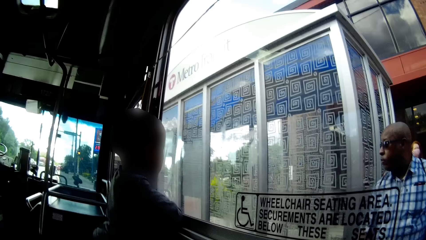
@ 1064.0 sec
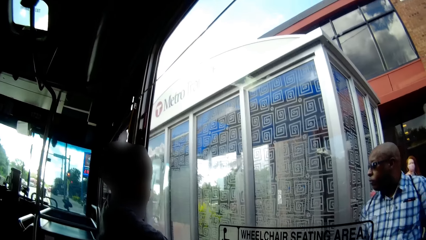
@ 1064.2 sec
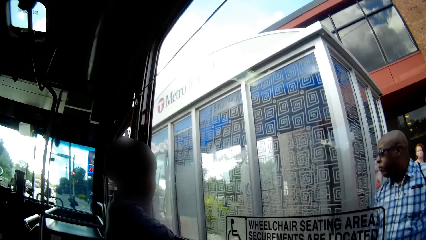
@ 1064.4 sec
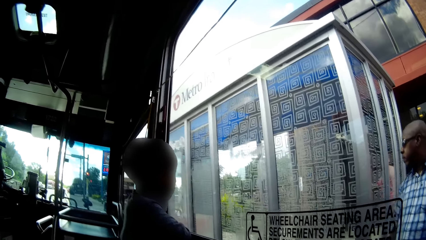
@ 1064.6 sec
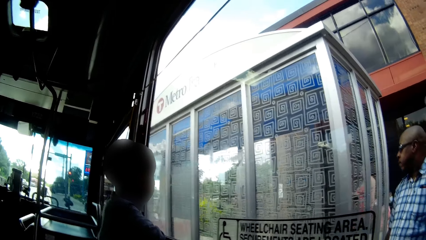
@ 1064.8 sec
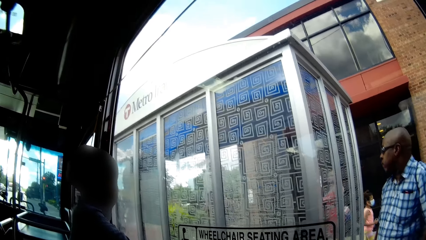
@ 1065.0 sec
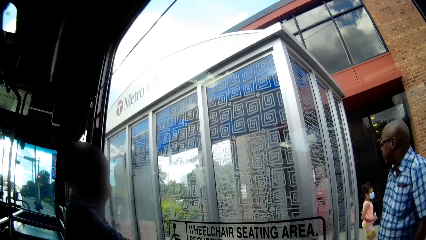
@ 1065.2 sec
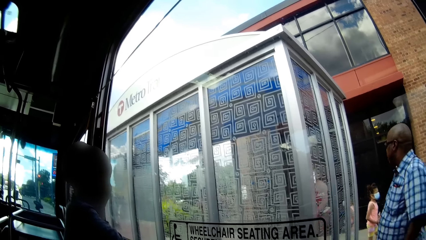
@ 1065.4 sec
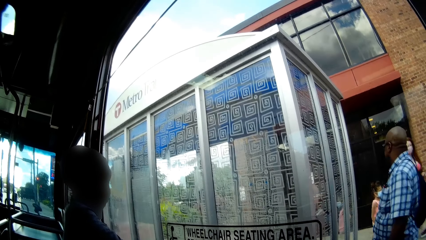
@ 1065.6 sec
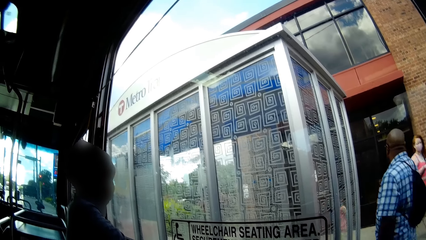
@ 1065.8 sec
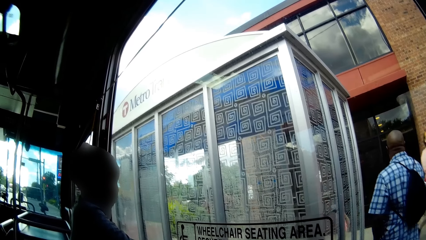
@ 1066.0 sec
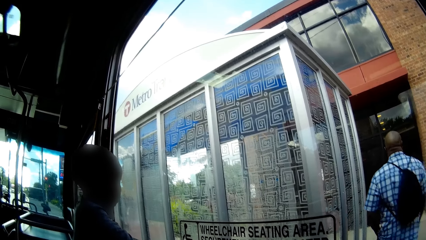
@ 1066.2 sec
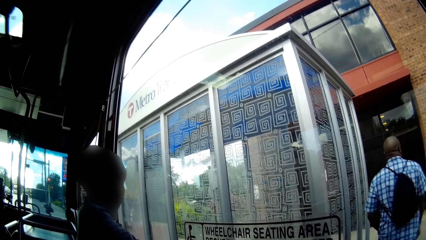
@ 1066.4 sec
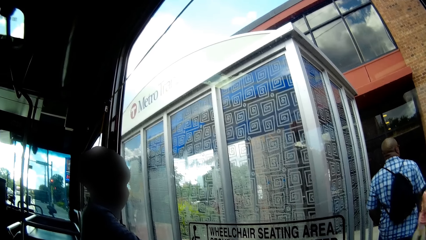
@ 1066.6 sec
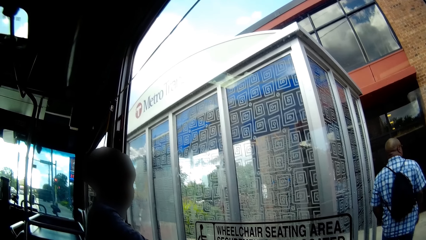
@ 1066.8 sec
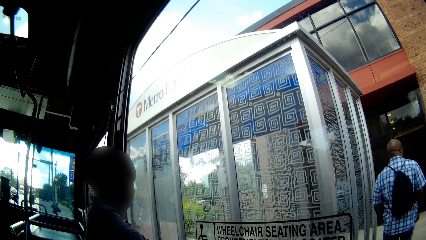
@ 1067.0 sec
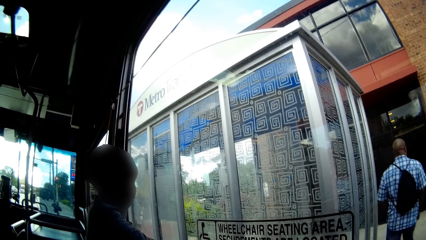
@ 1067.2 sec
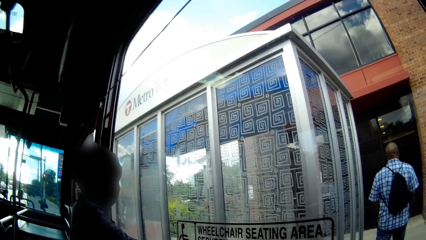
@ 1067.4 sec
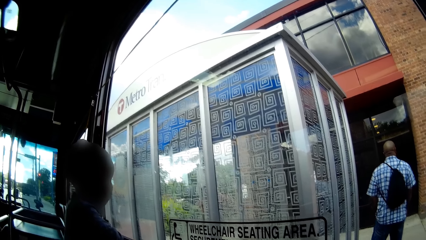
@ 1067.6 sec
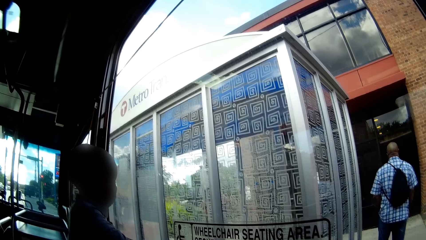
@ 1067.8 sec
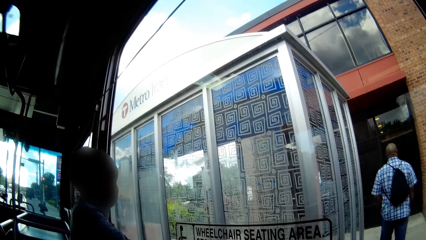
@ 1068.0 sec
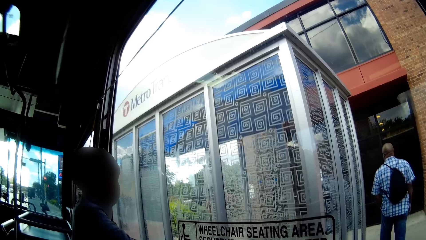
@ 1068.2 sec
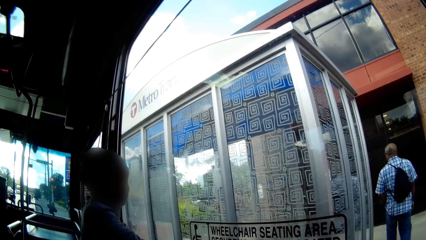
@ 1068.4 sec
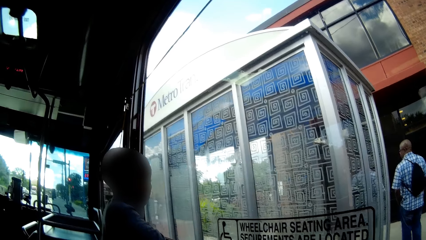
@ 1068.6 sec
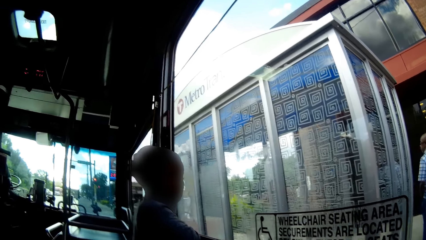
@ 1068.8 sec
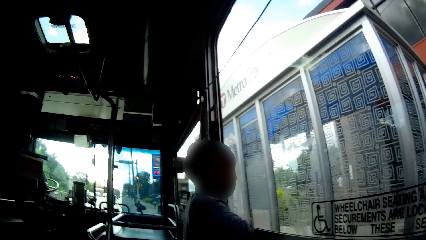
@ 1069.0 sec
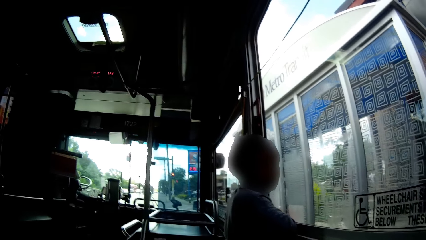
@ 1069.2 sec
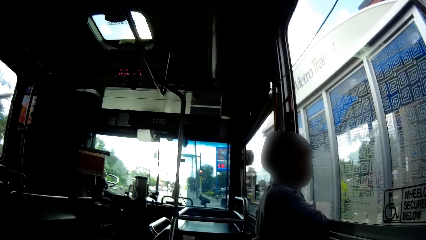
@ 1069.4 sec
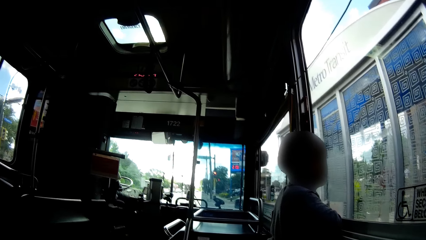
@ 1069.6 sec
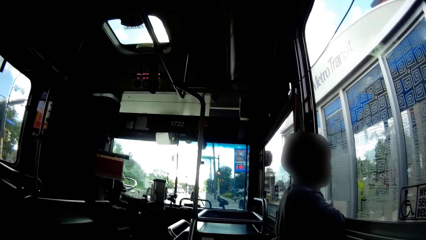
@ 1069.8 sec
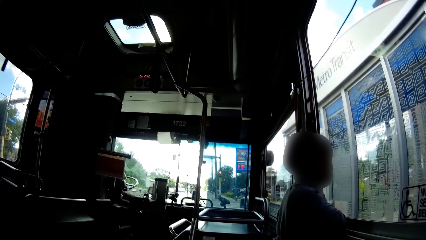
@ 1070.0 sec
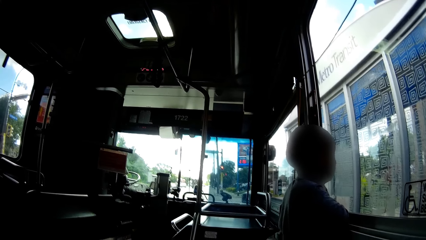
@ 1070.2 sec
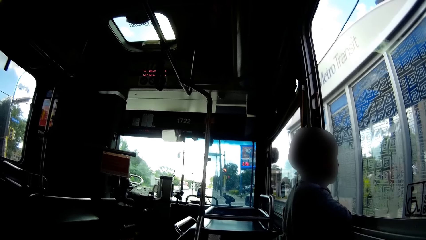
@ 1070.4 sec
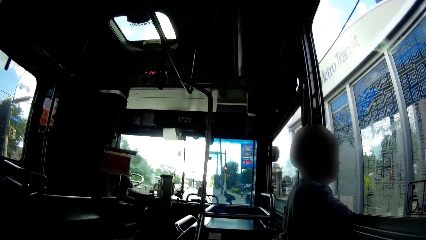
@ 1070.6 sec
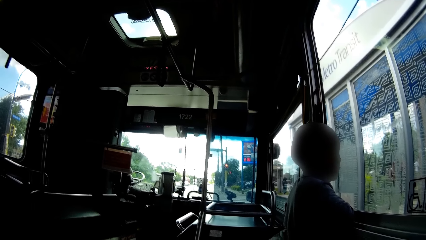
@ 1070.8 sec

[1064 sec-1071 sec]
A man walks to the back of the glass shop.

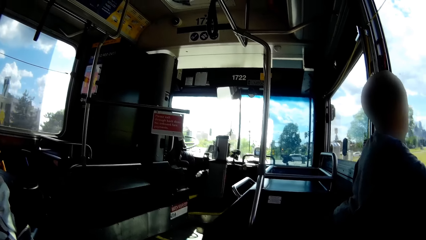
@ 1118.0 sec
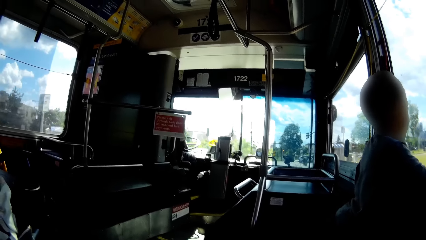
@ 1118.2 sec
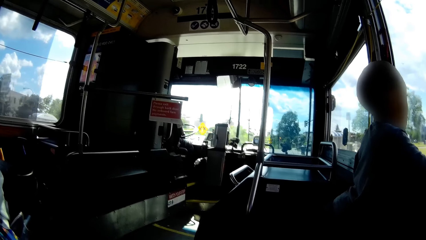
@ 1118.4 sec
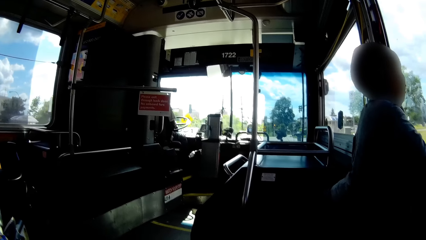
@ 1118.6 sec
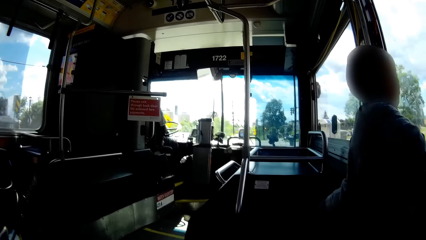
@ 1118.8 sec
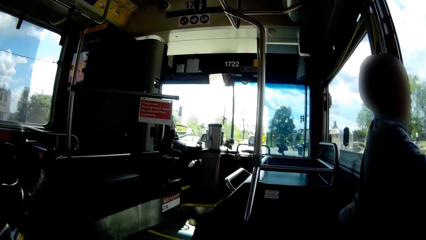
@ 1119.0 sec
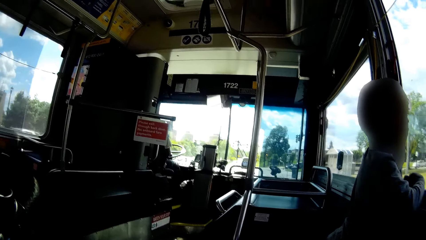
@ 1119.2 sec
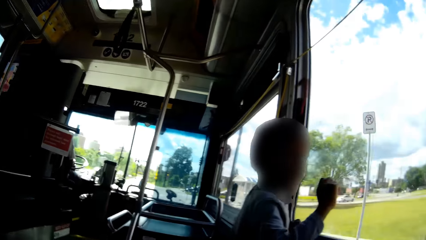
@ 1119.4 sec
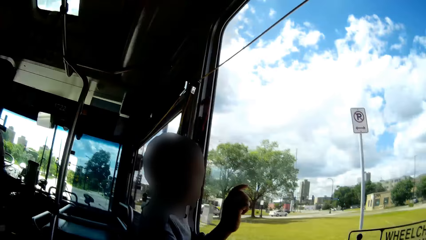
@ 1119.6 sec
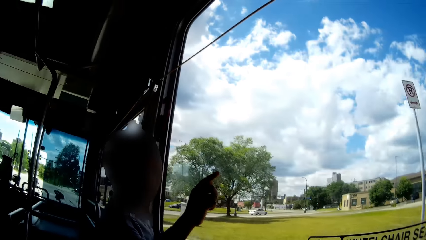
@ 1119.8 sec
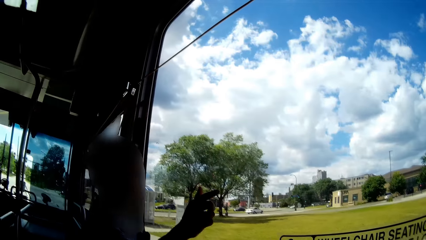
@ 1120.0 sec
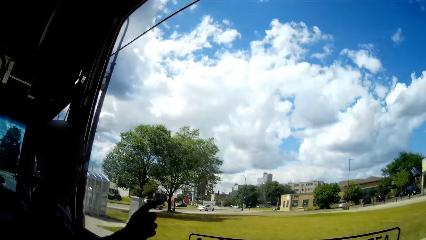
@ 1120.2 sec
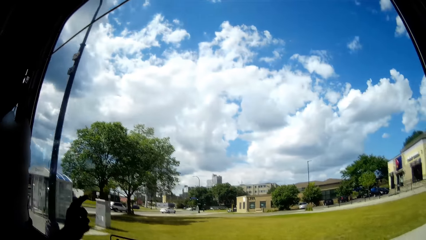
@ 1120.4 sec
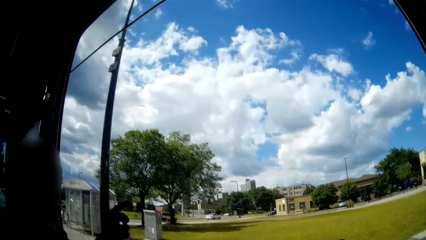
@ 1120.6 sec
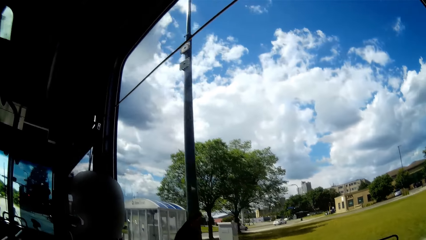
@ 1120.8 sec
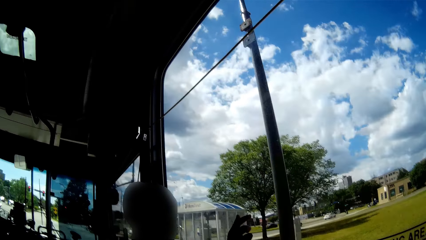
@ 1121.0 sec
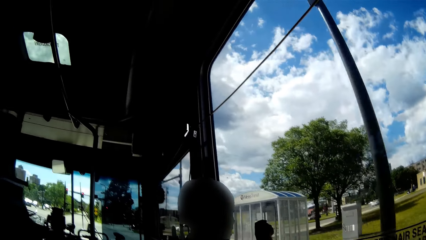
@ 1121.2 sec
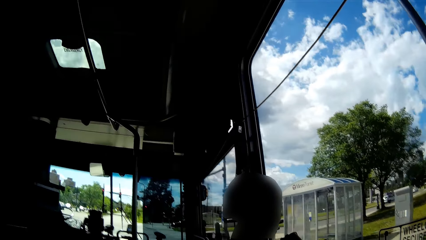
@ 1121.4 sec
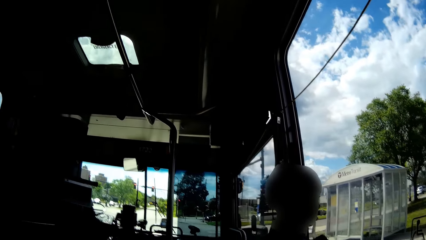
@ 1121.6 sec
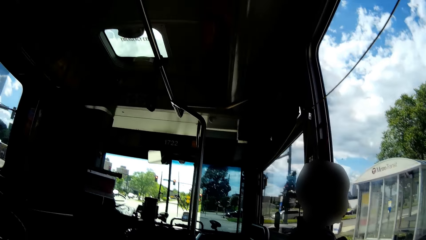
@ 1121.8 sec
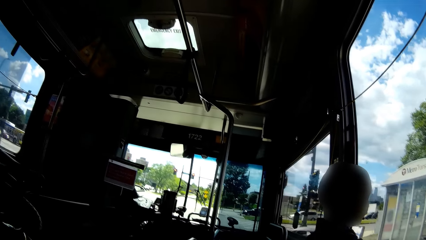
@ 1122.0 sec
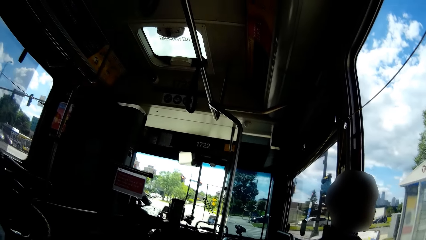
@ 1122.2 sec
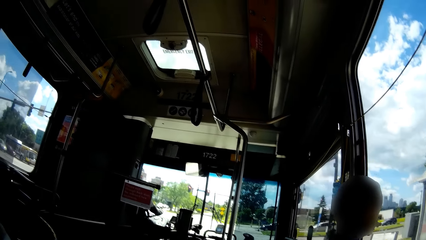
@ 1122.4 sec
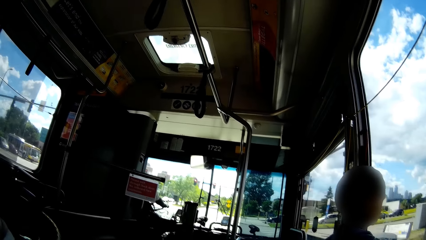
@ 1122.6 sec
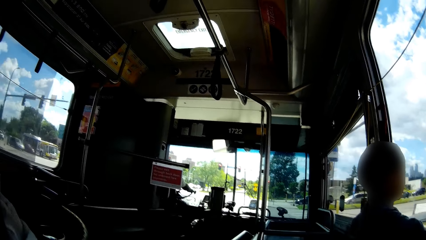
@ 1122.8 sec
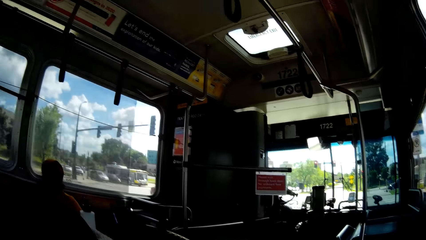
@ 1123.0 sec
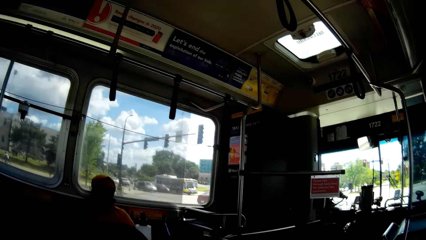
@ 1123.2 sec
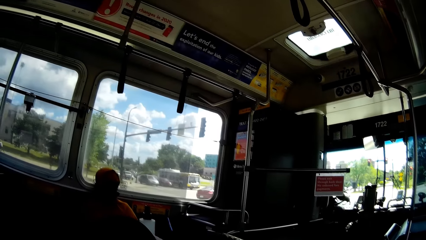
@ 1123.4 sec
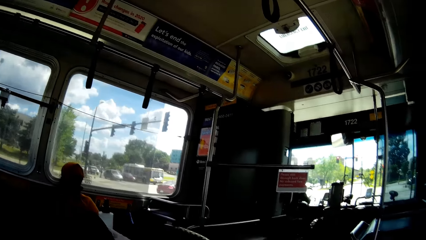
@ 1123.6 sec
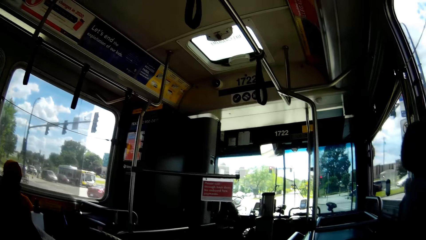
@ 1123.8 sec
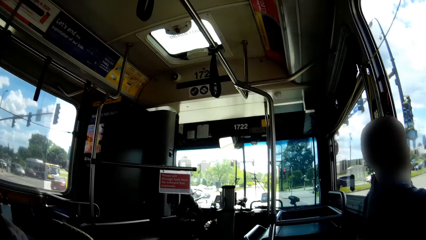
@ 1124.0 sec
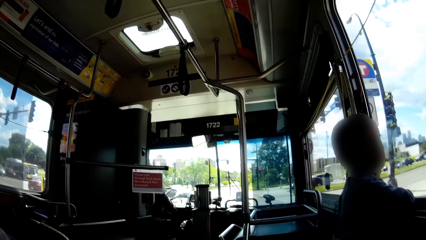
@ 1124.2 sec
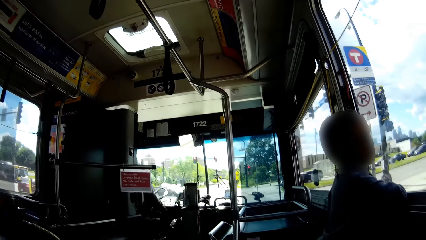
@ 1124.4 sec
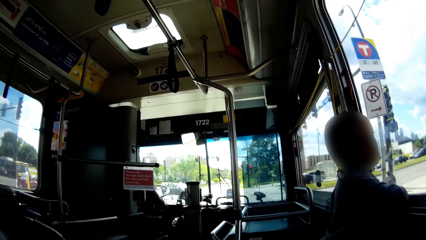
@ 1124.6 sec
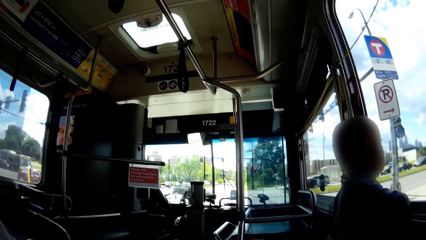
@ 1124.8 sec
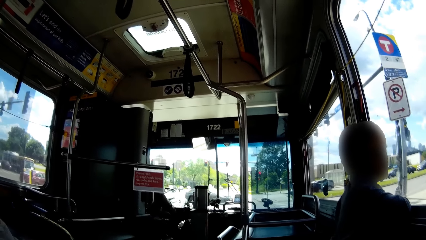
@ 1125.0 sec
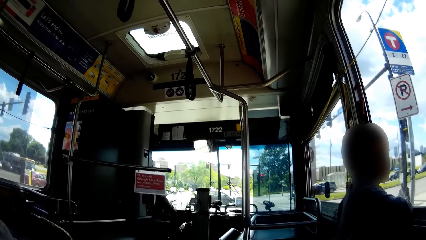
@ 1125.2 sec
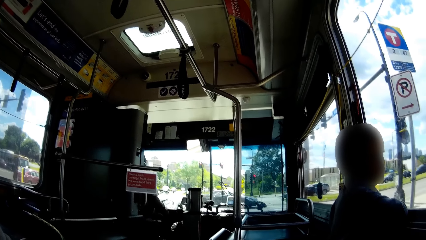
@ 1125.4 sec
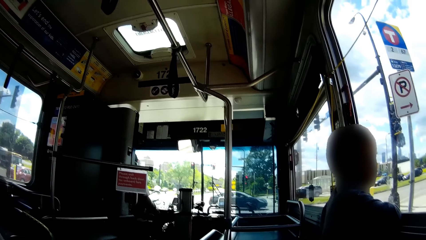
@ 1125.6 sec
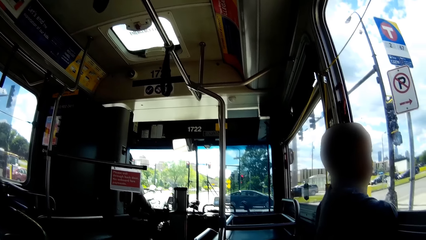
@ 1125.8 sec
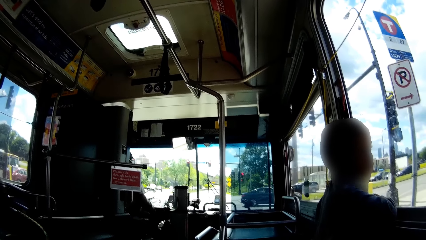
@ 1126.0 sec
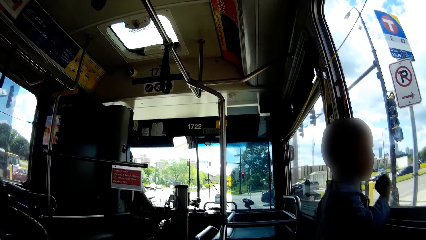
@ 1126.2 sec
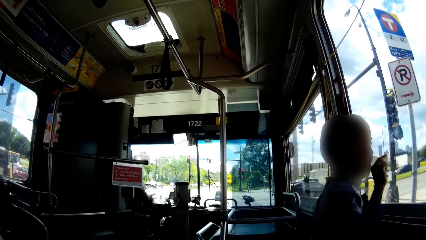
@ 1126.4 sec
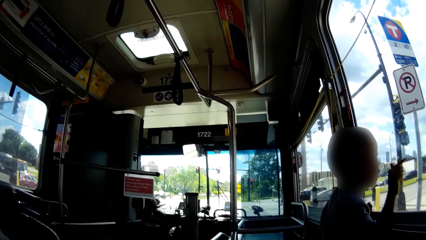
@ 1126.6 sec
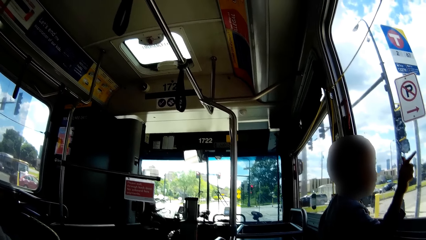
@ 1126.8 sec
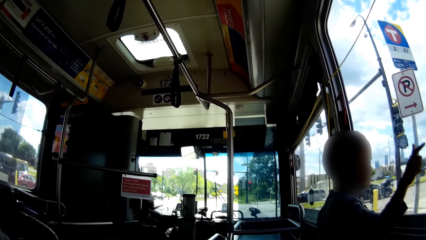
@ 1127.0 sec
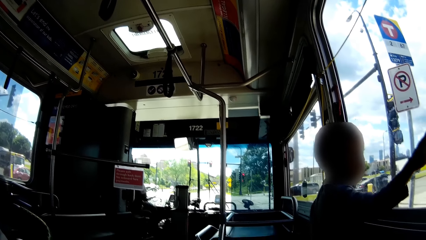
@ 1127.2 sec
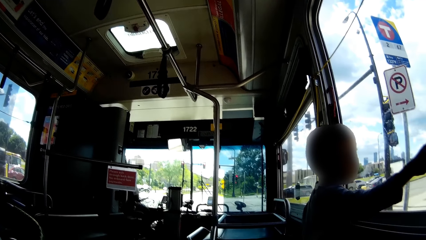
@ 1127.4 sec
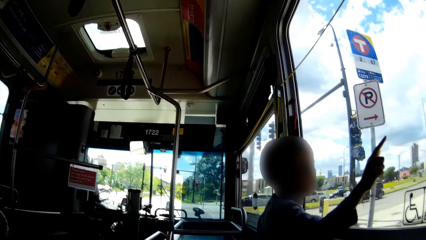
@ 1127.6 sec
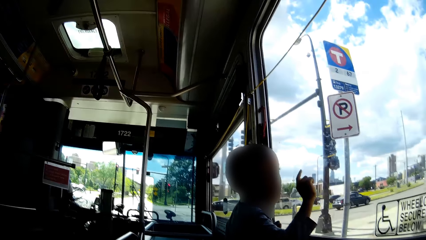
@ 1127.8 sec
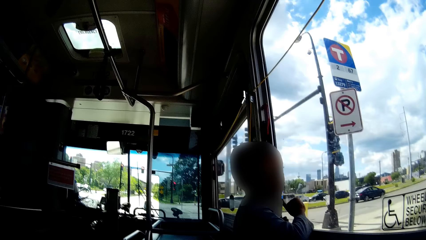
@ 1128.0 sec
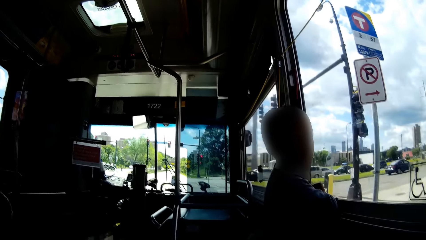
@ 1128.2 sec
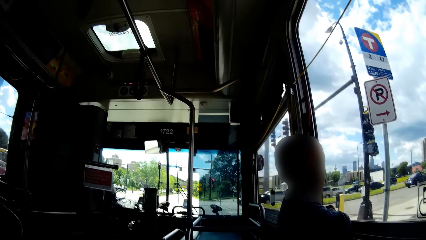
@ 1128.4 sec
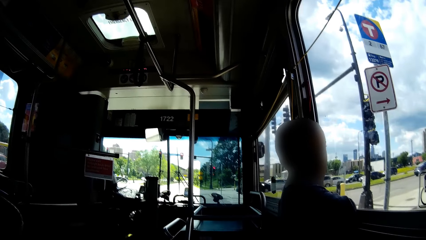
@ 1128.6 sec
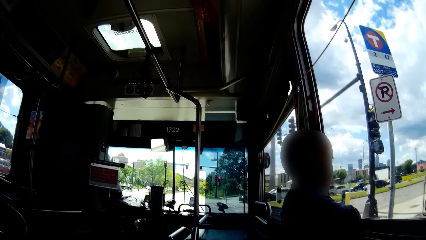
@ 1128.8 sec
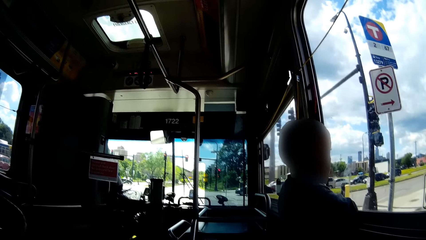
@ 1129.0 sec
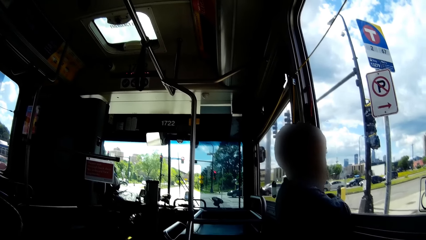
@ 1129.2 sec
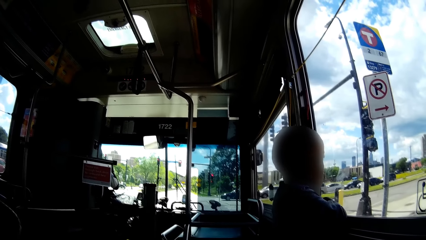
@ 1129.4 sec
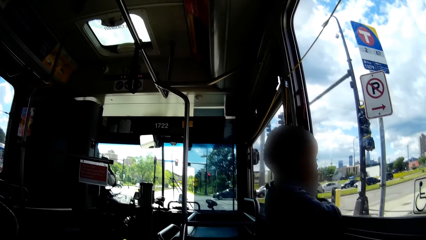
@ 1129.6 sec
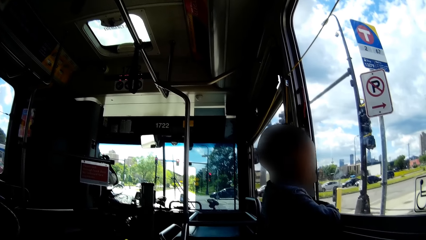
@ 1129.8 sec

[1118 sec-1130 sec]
The camera wearer interacts with a boy.
